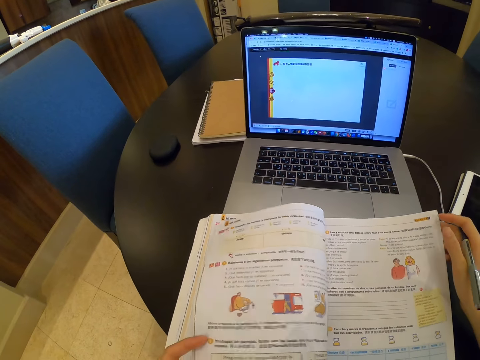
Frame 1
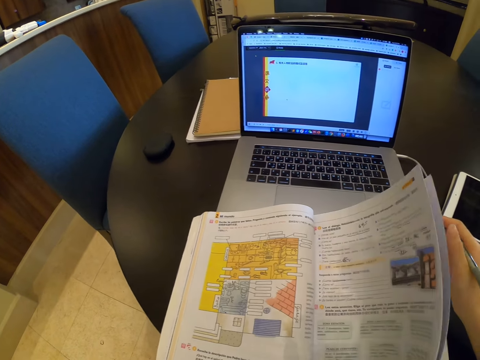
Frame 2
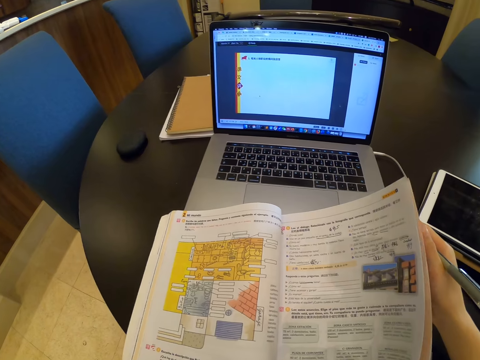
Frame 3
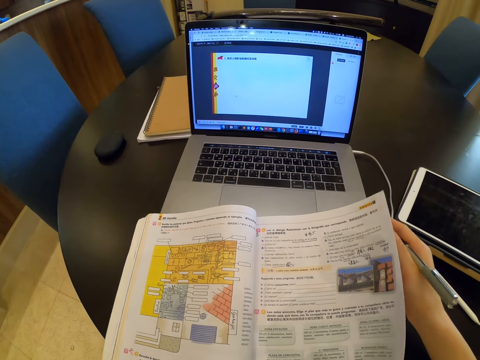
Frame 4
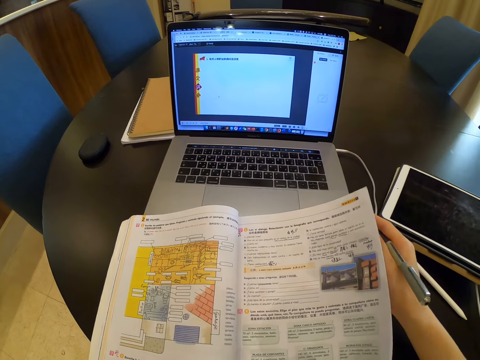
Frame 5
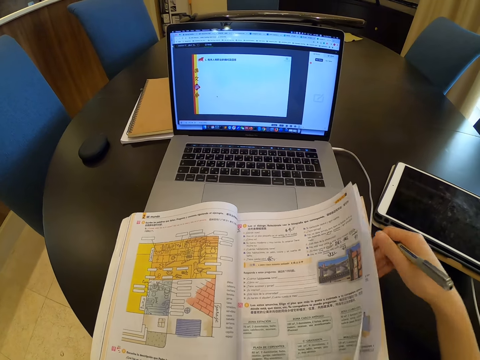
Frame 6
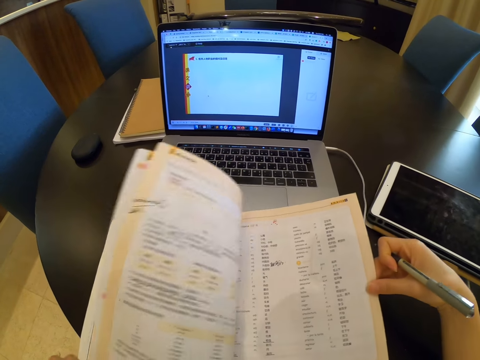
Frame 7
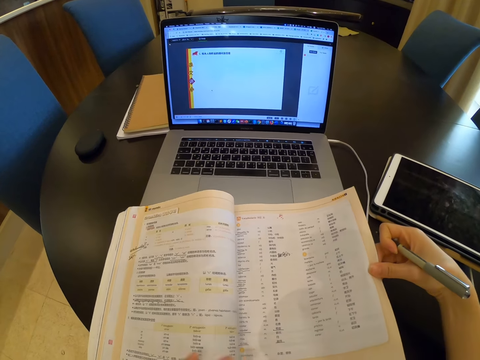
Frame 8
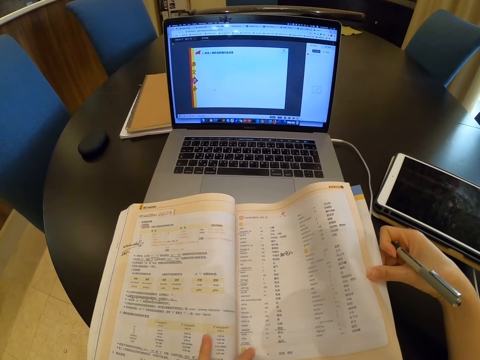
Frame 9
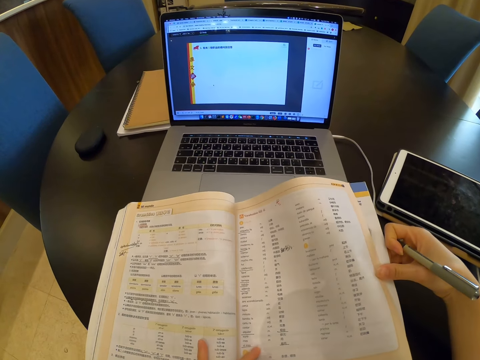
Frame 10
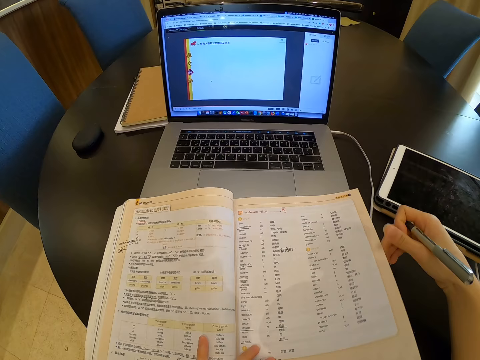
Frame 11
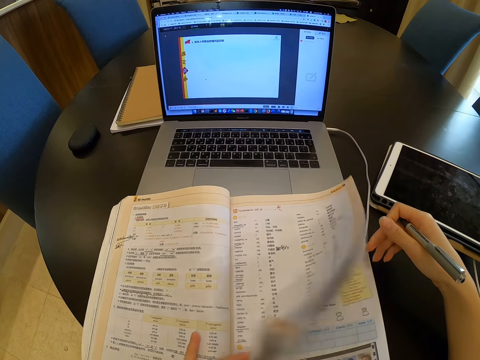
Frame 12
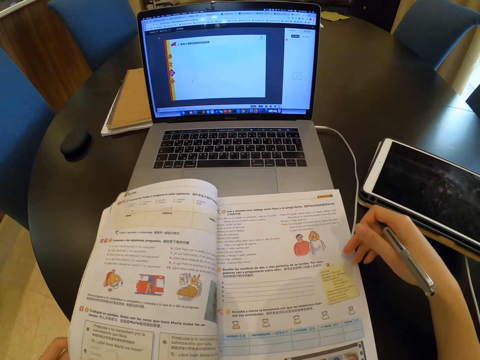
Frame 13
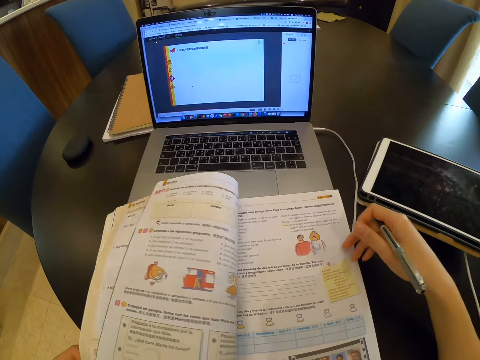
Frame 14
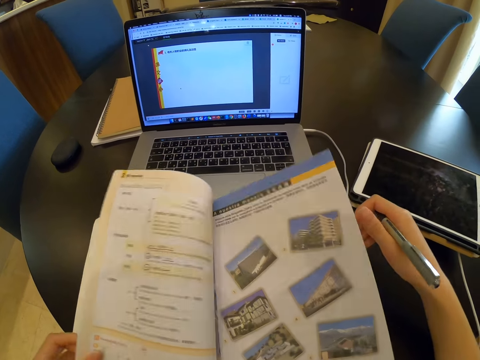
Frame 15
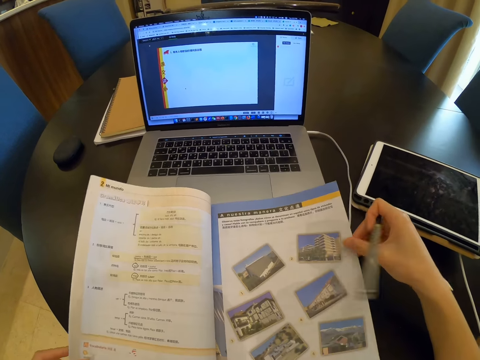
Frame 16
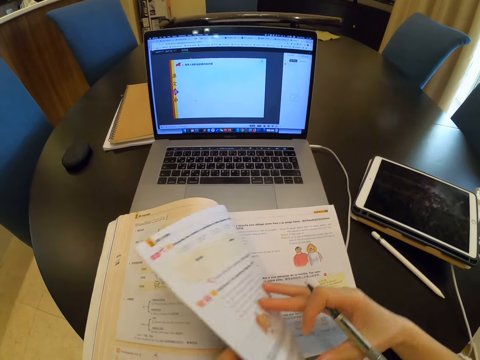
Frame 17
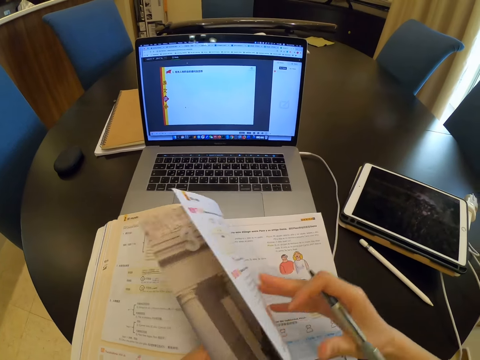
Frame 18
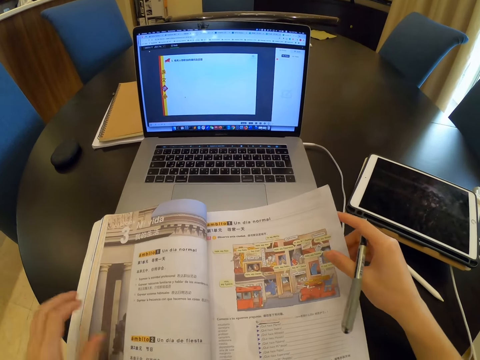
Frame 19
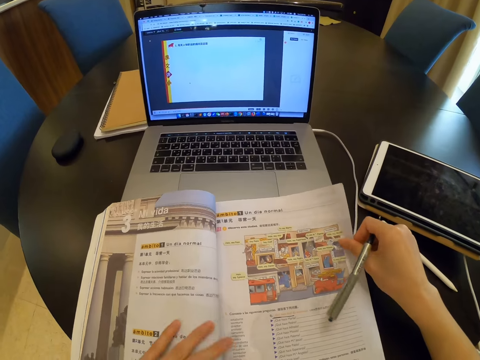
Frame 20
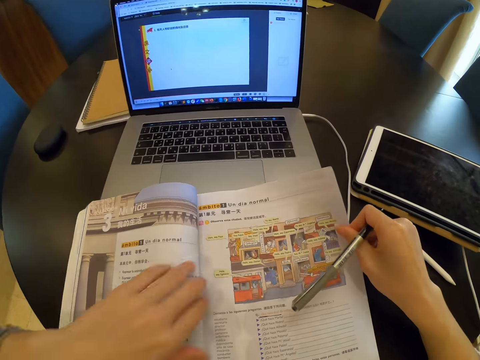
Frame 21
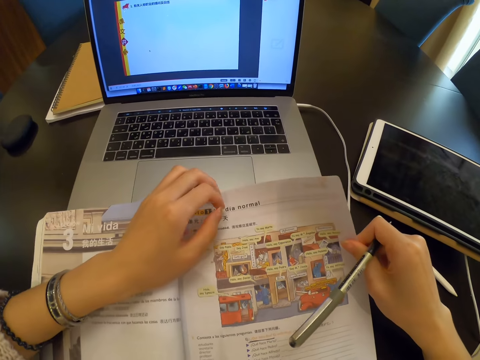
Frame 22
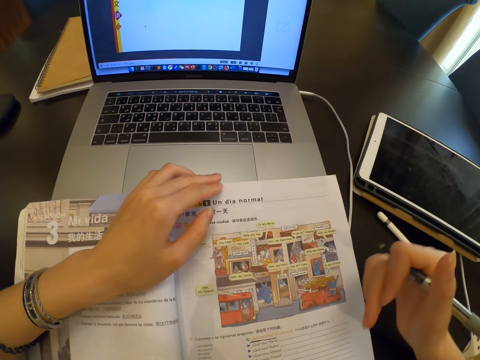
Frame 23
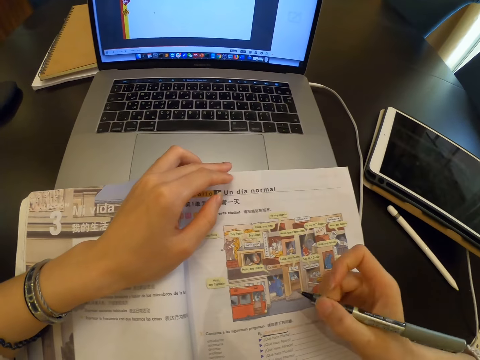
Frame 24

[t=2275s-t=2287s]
The camera wearer flips pages of the book with her right hand.

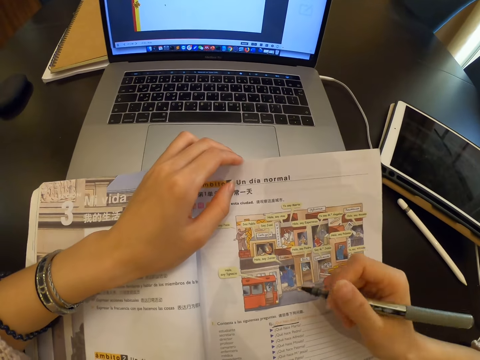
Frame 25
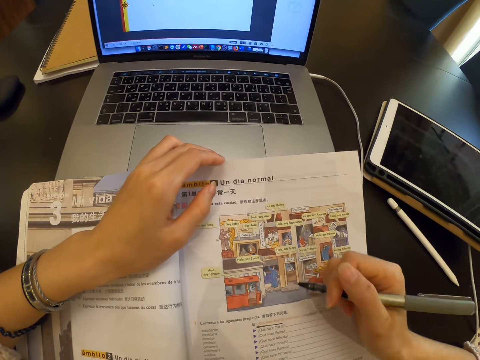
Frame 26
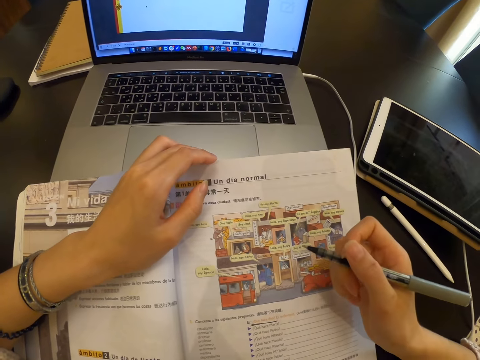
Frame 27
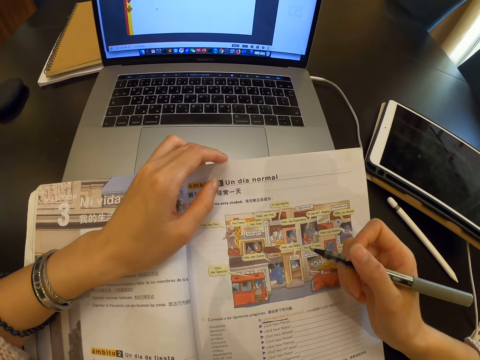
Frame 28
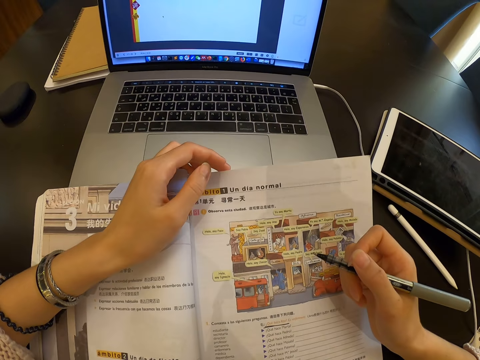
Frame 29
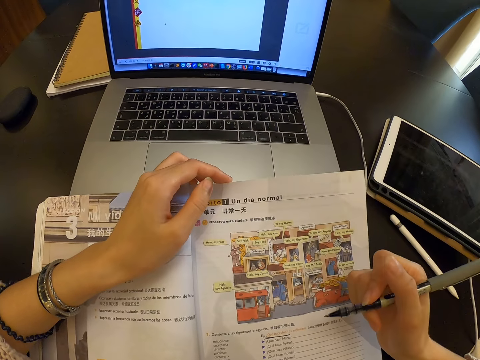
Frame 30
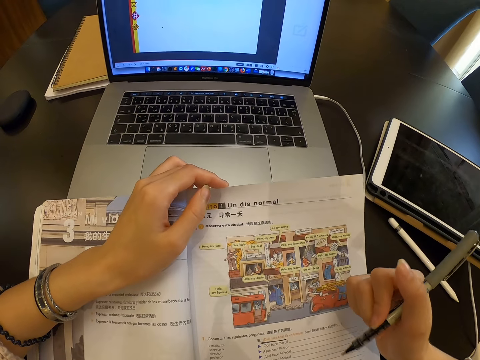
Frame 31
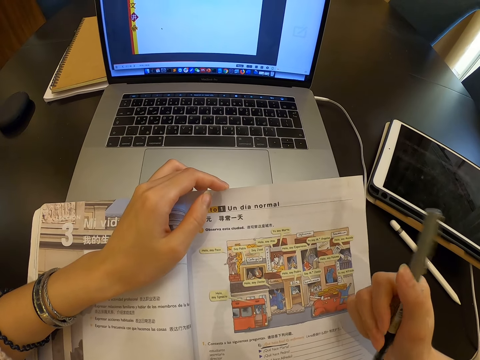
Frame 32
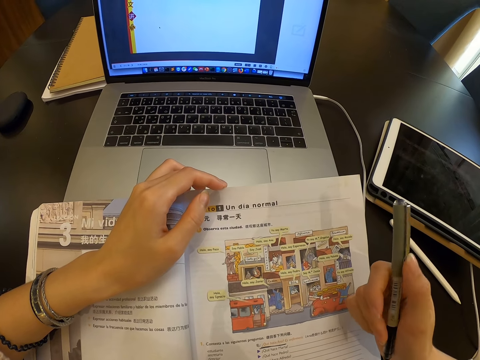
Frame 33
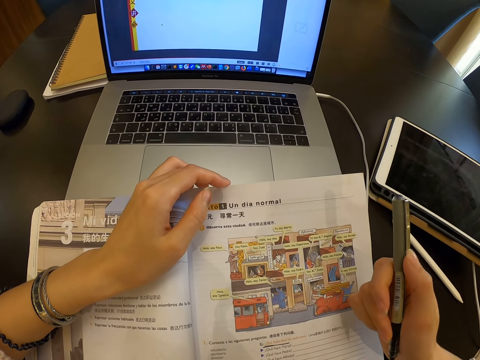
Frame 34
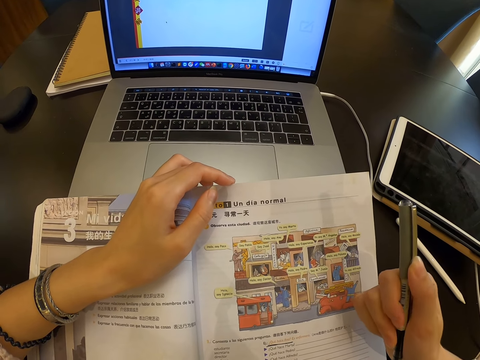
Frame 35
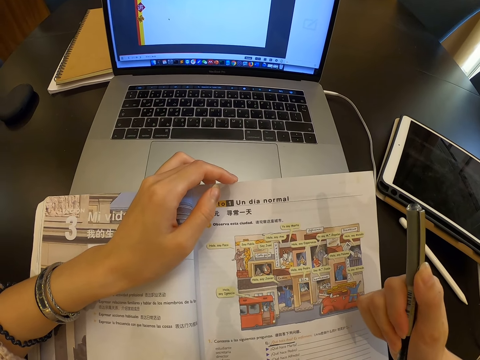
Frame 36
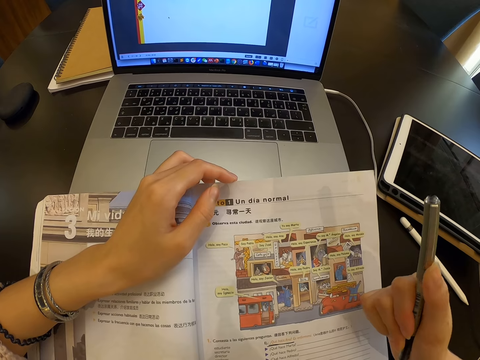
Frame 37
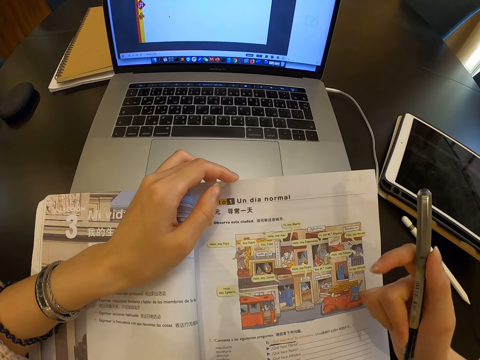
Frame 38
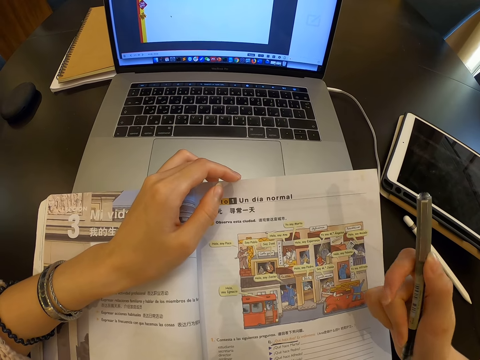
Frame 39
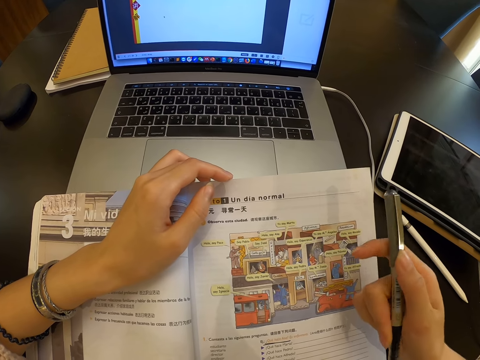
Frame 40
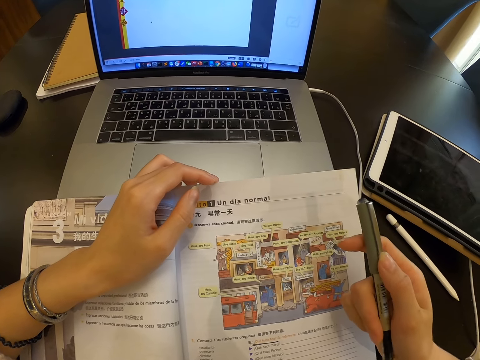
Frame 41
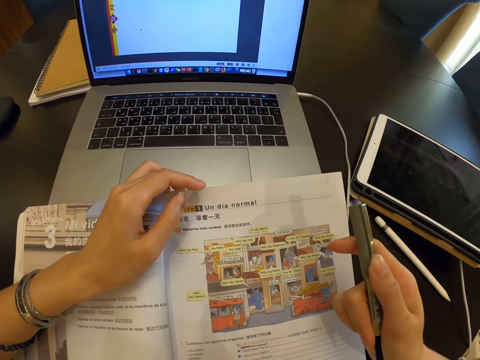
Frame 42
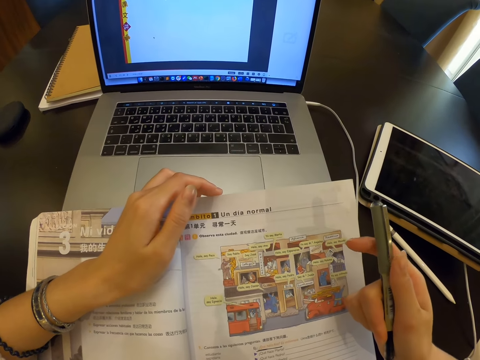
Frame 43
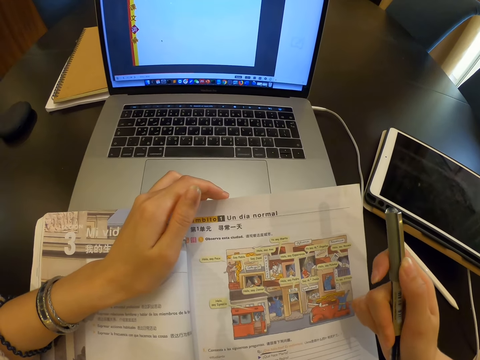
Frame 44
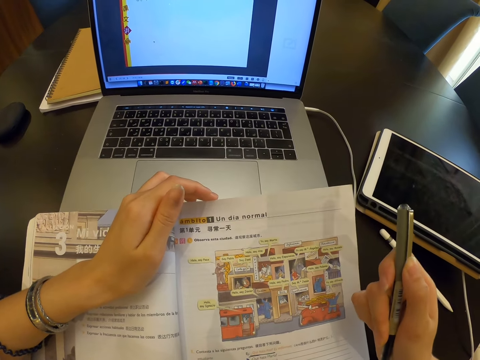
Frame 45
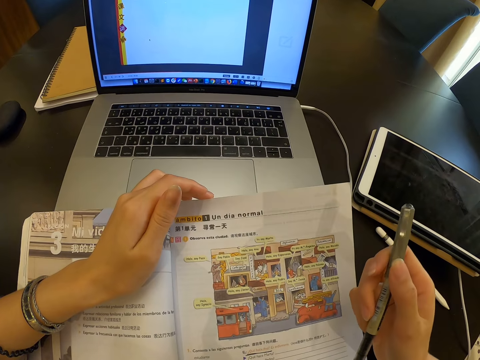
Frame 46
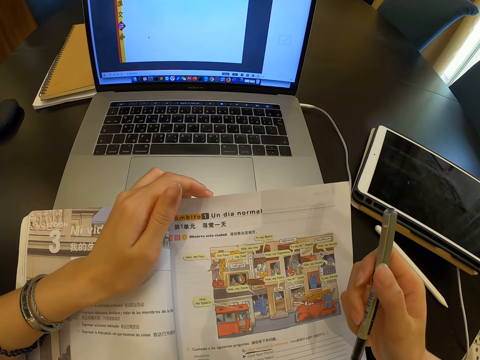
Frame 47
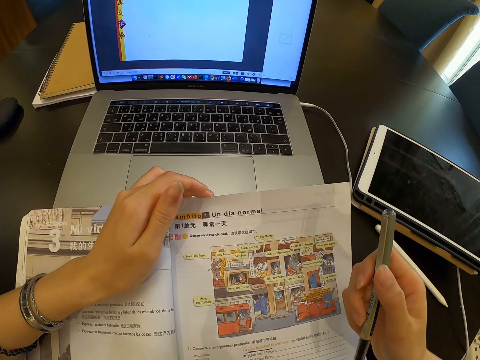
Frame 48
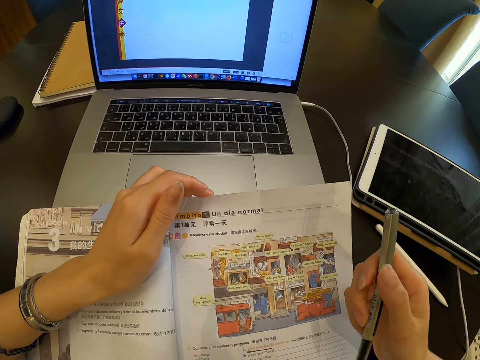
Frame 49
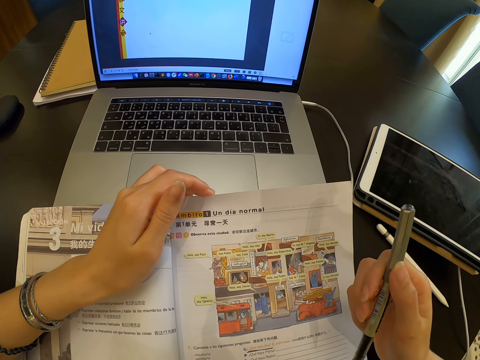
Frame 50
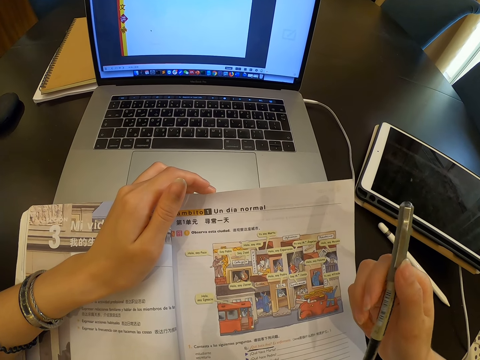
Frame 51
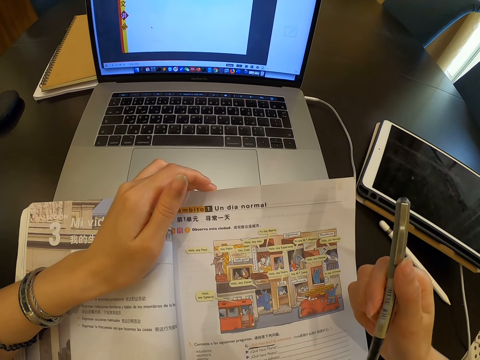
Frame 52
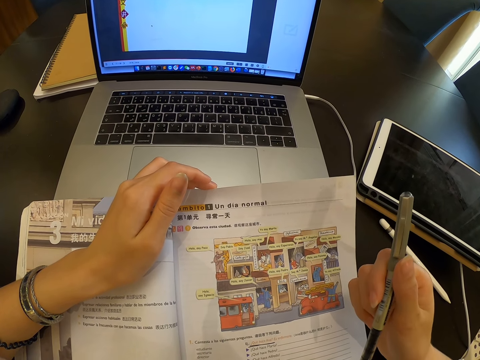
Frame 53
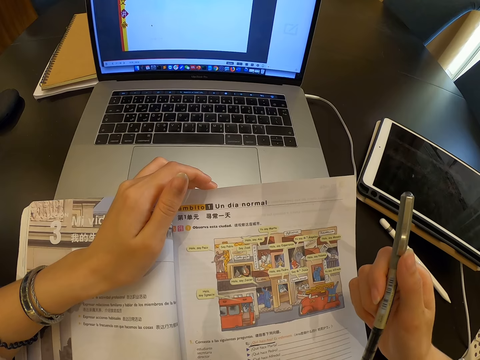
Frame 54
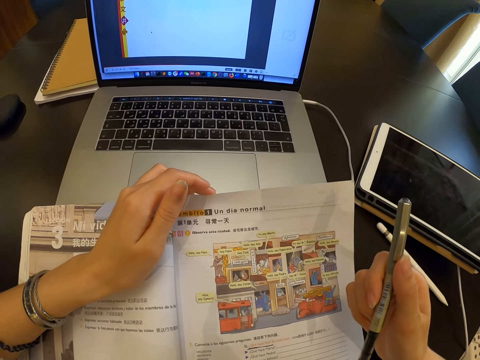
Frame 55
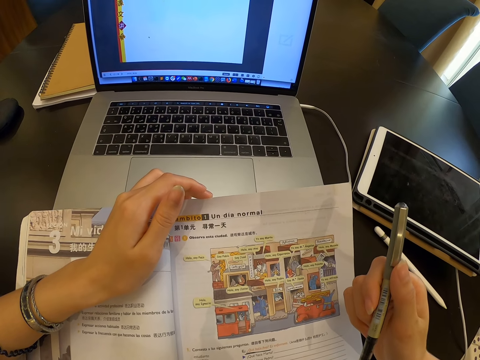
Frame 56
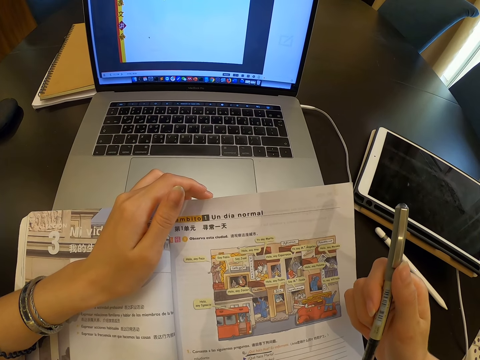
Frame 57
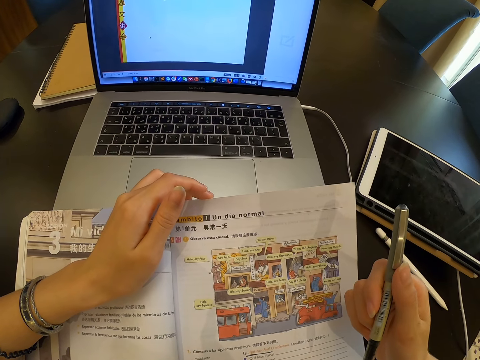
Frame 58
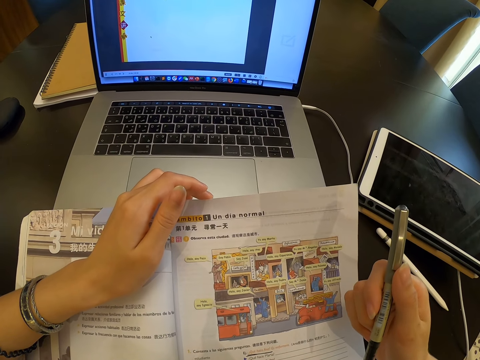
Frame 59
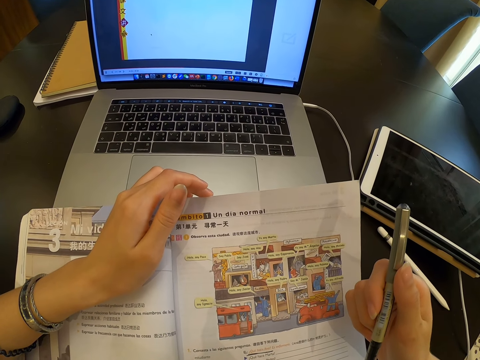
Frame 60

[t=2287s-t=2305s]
The camera wearer looks at the book. They hold a pen.
